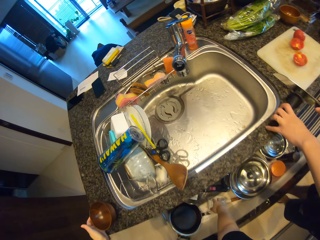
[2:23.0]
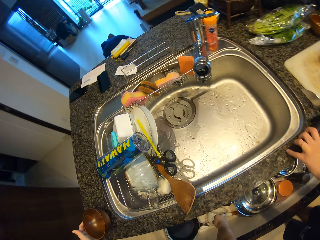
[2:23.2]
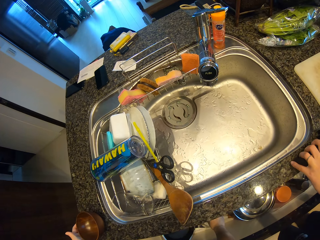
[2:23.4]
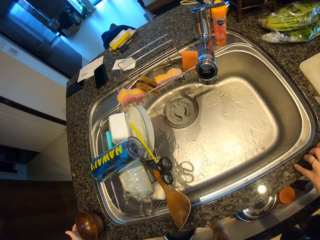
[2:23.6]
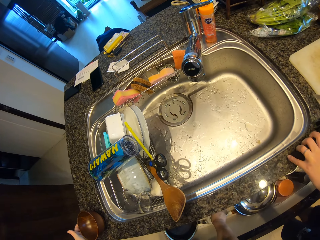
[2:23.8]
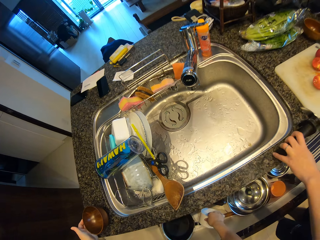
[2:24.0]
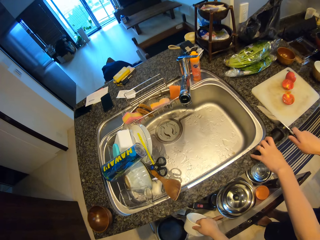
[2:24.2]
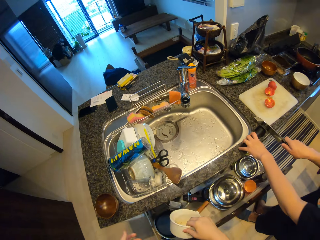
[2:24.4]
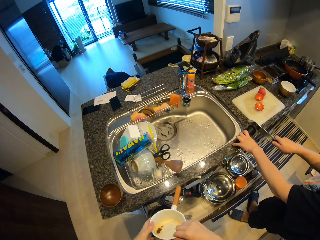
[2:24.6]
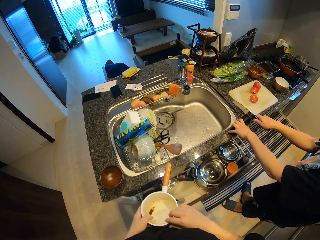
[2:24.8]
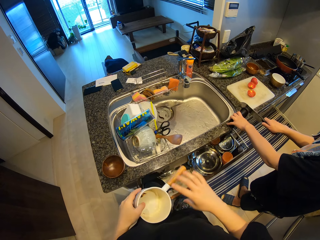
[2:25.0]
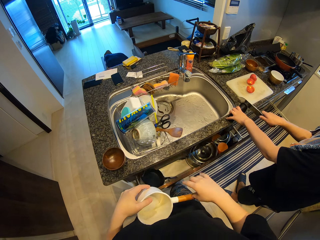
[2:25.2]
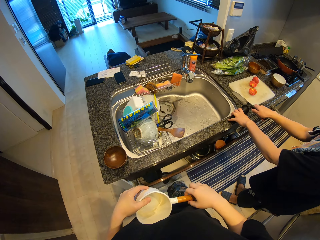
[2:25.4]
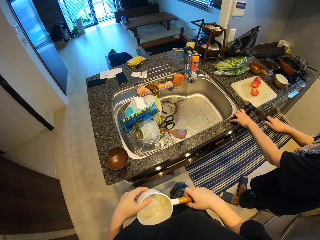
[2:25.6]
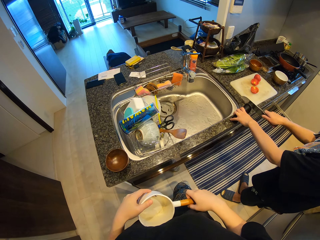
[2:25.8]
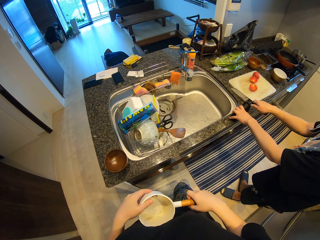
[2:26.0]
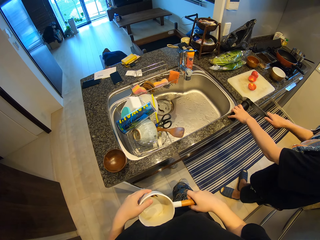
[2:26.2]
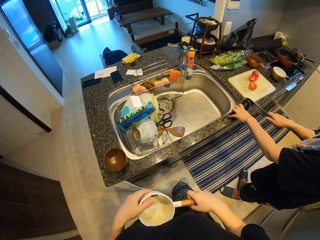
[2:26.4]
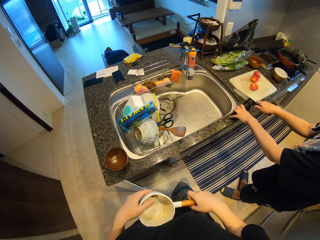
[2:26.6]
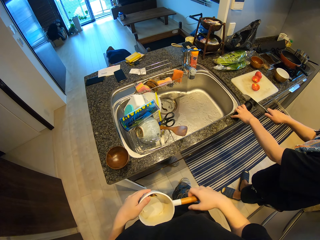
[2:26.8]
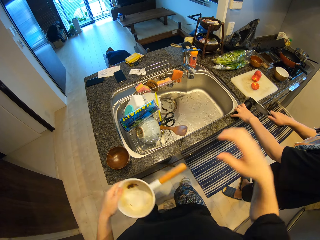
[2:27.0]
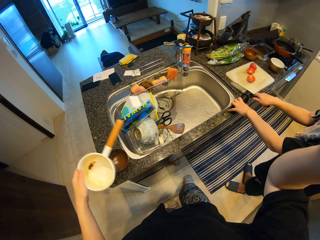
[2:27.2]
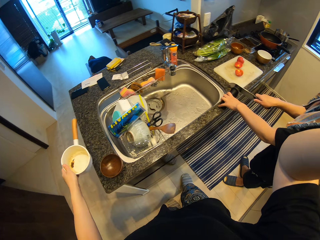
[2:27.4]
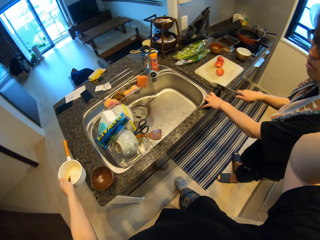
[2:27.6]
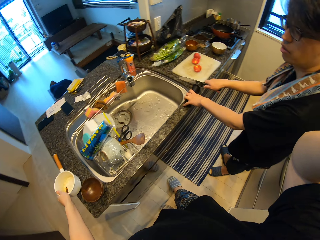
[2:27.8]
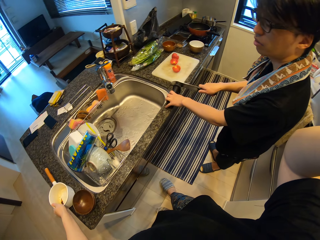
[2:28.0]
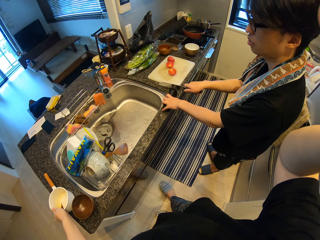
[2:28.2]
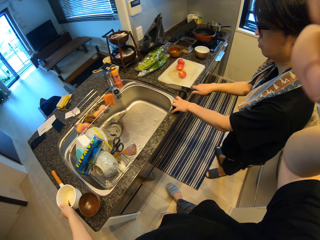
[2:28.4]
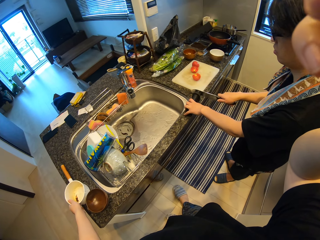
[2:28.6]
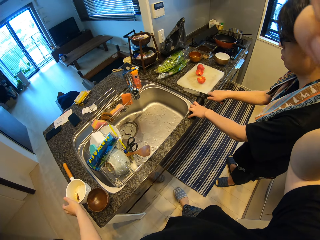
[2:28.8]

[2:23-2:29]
The camera wearer picks up a bowl with a handle or saucepan from the drawer. She closes the drawer. She adjusts the camera. She holds the saucepan. She lifts her right hand. She places the bowl on the edge of the slab with her left hand.
